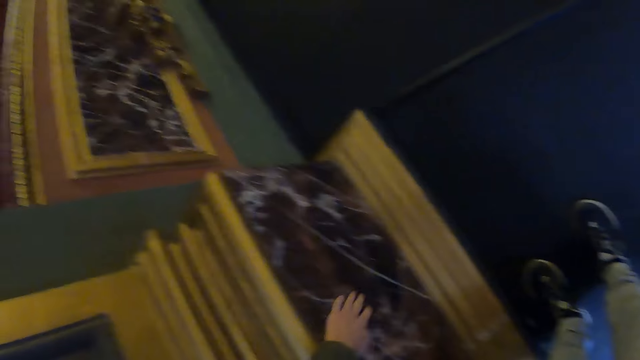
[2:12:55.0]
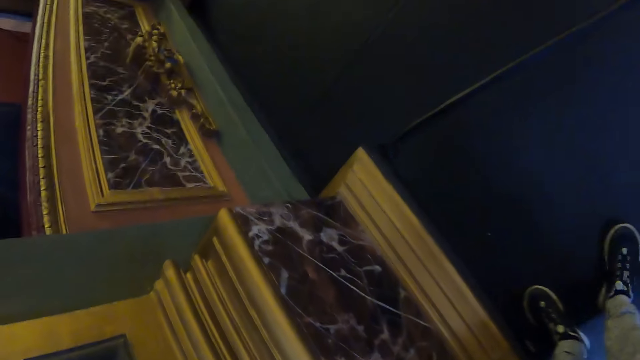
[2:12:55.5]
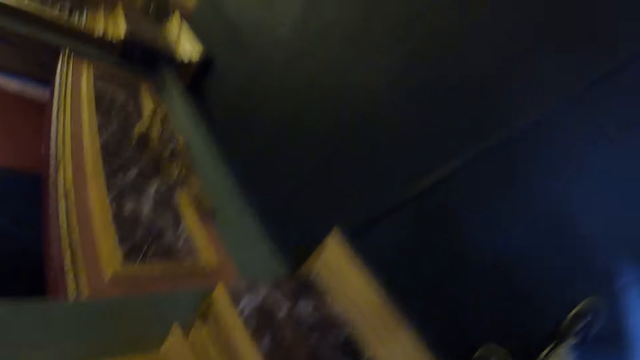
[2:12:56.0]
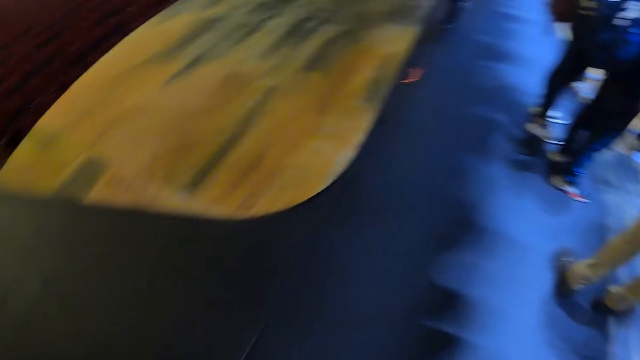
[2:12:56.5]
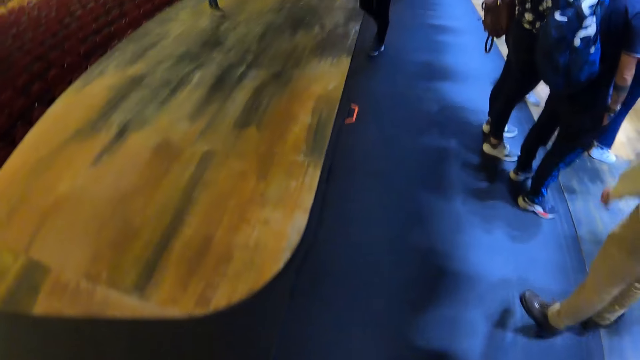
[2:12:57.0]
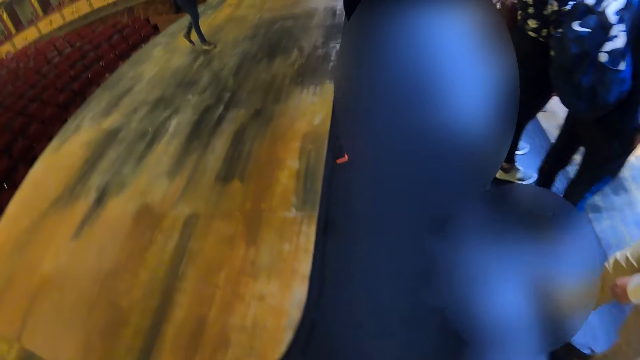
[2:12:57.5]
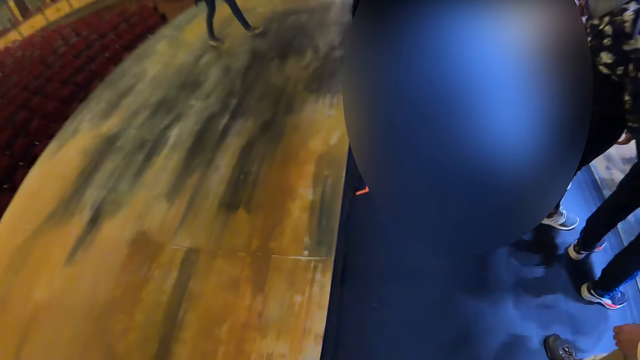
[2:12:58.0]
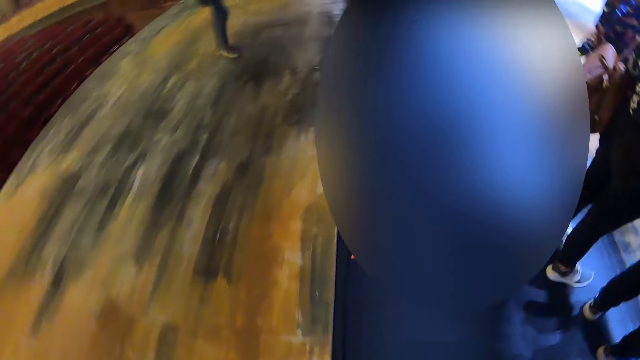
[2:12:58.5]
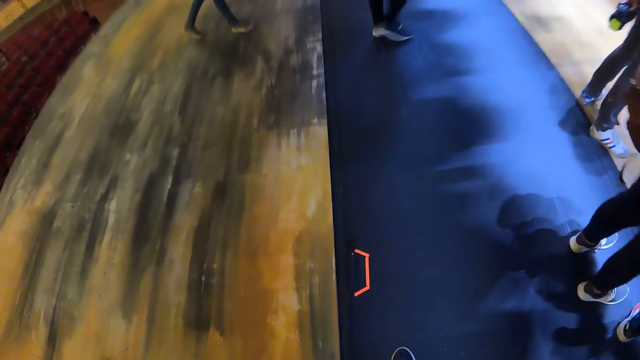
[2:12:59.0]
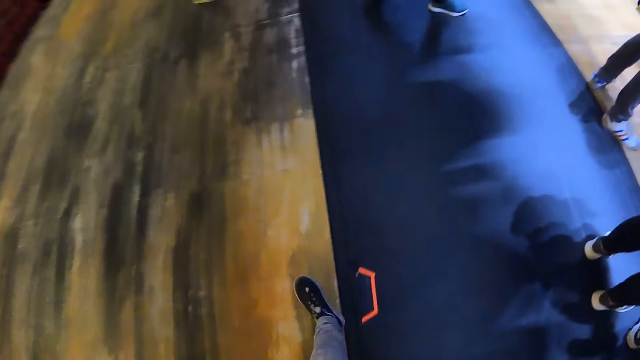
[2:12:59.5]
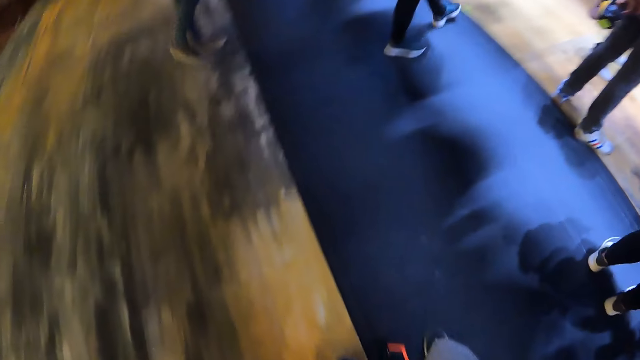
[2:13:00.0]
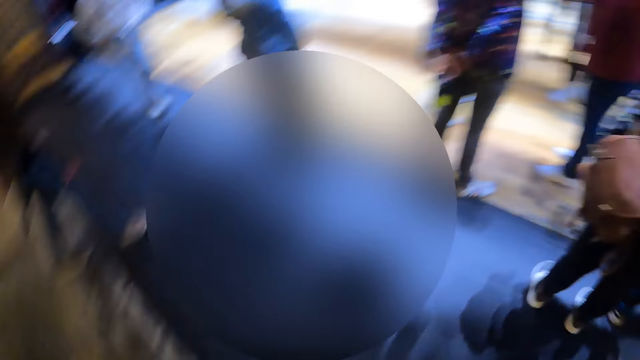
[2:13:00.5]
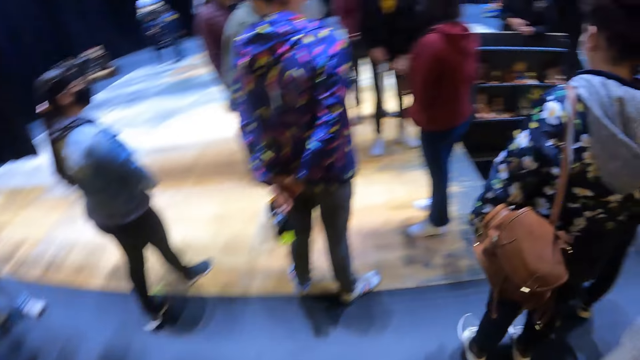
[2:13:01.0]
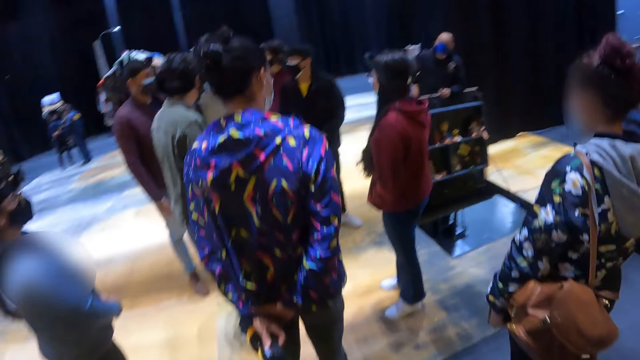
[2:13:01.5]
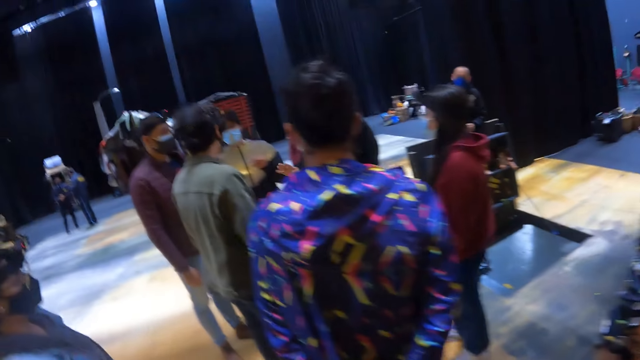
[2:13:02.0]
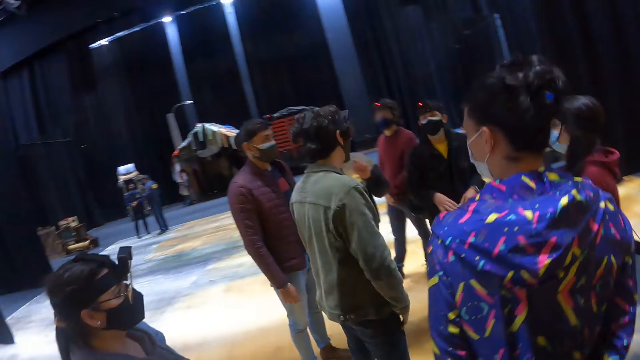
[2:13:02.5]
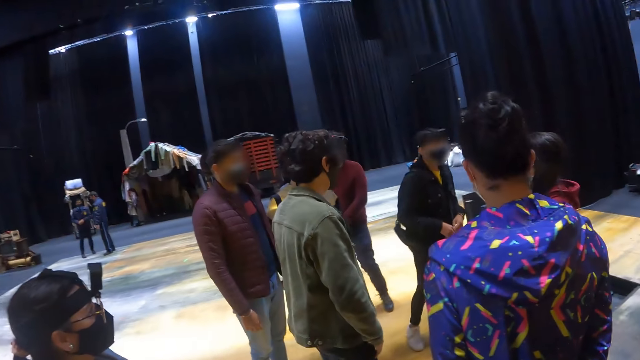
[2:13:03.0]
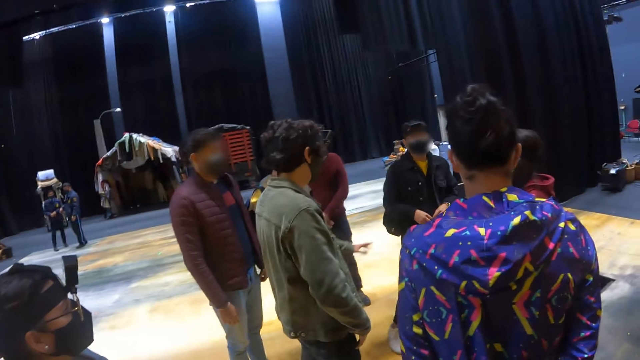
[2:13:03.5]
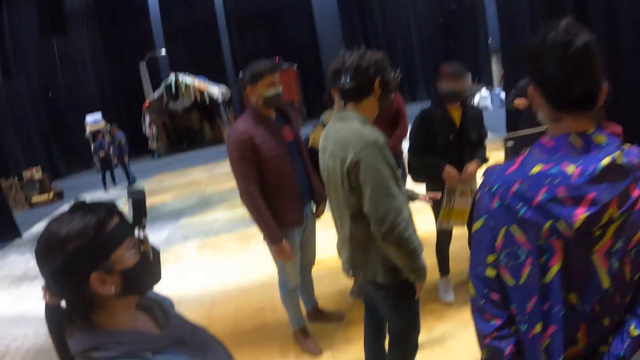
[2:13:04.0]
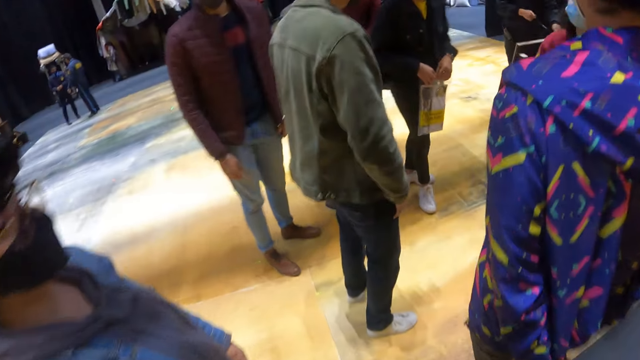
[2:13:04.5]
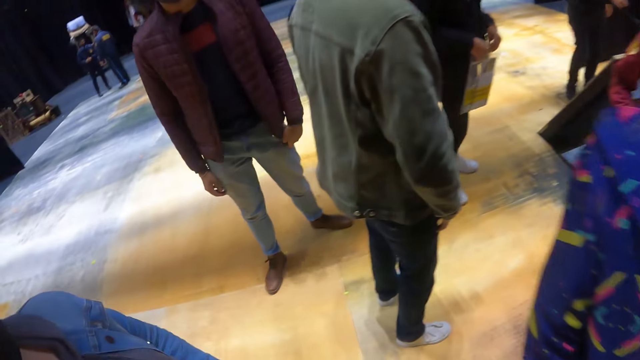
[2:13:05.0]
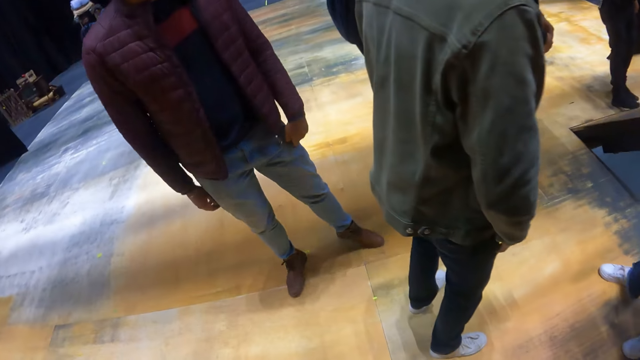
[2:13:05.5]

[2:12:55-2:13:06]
The camera wearer looks around the room. They walk in the conference hall.

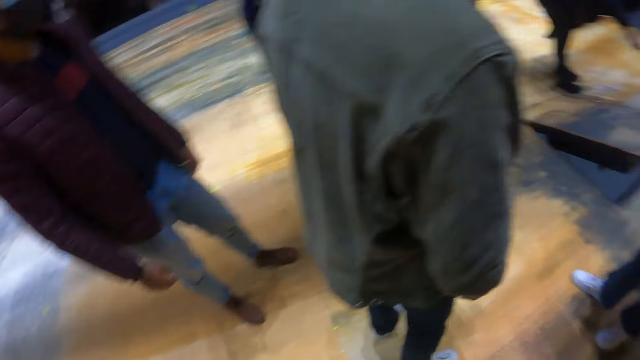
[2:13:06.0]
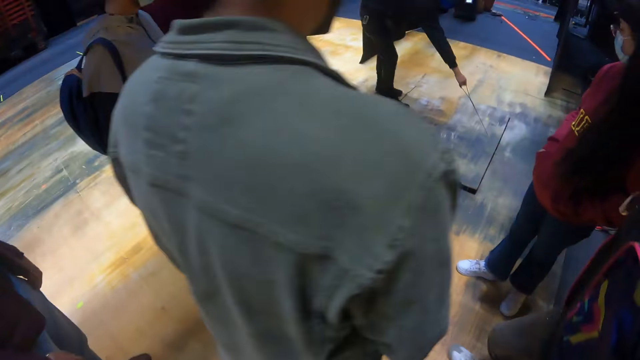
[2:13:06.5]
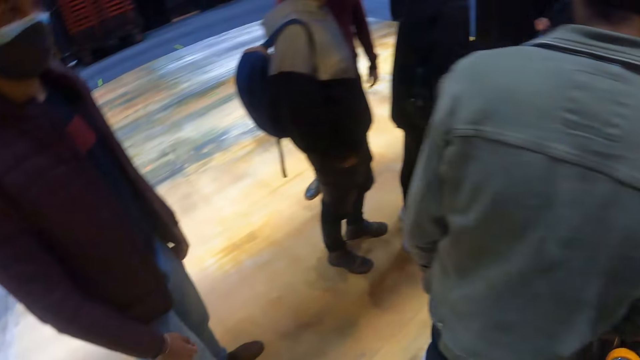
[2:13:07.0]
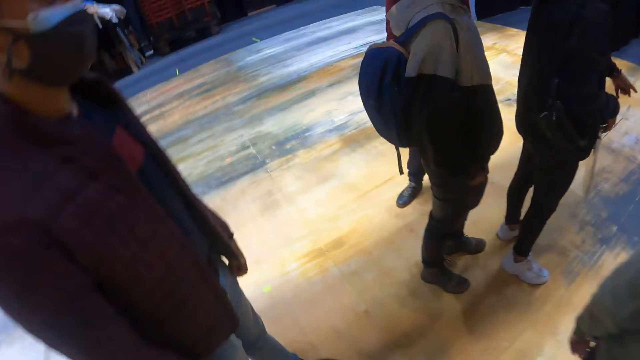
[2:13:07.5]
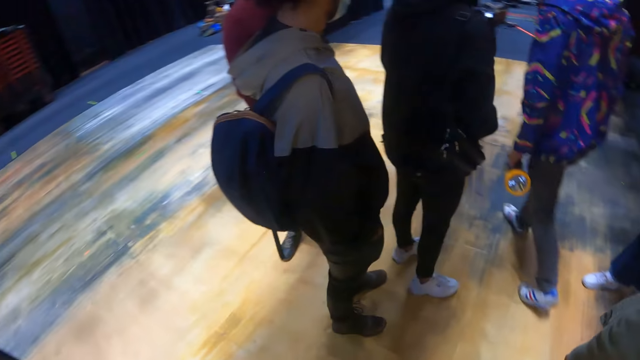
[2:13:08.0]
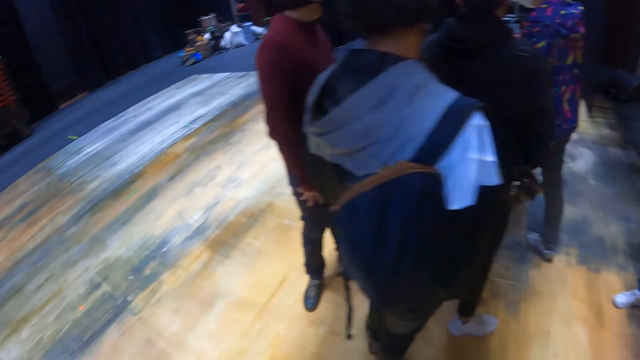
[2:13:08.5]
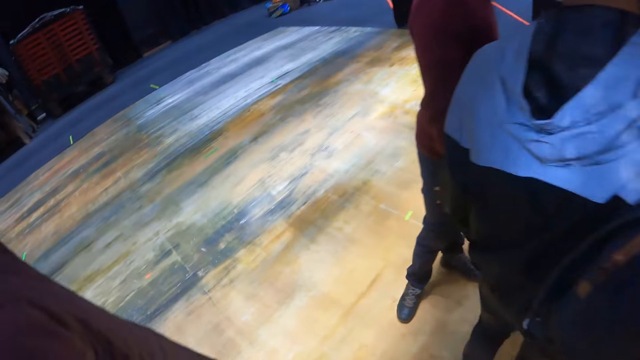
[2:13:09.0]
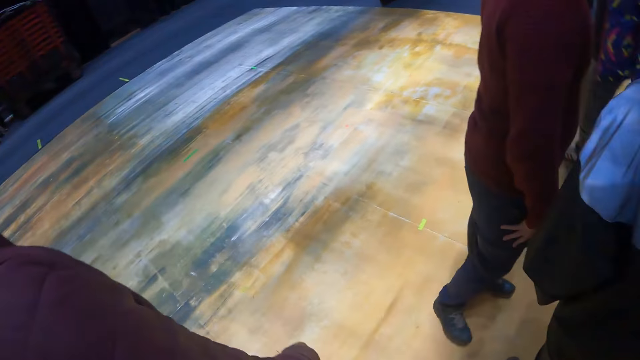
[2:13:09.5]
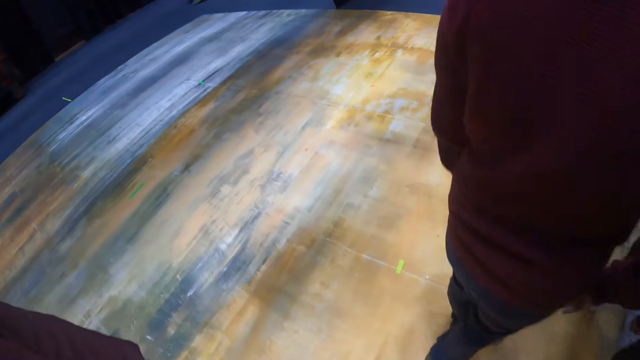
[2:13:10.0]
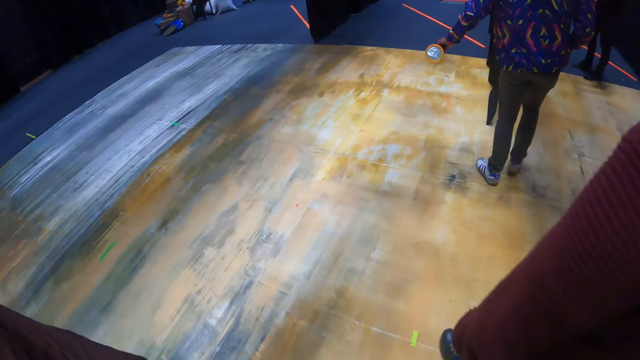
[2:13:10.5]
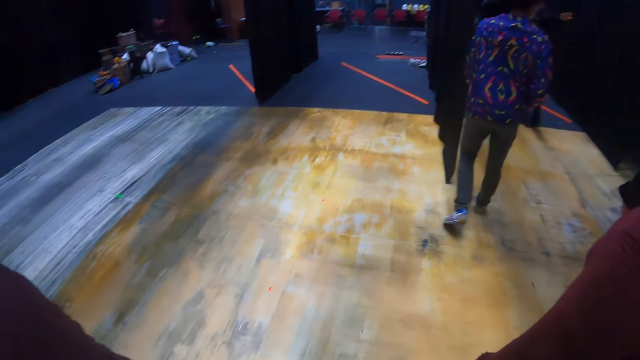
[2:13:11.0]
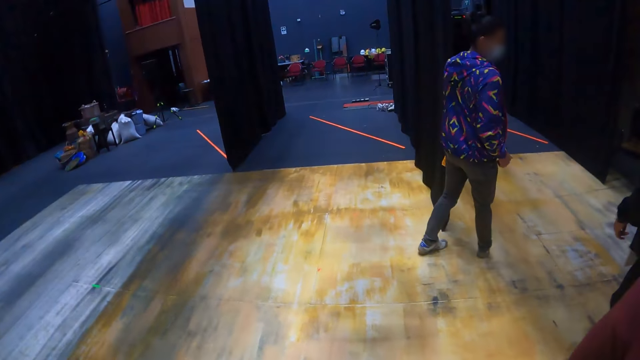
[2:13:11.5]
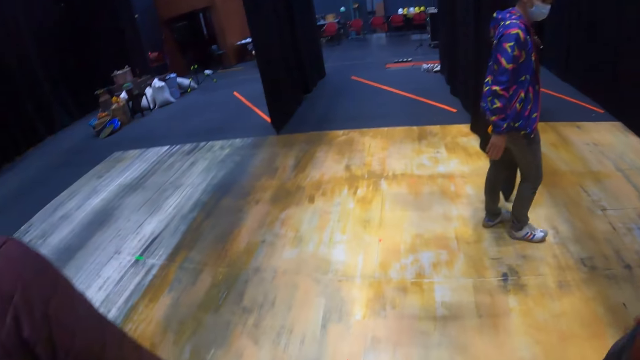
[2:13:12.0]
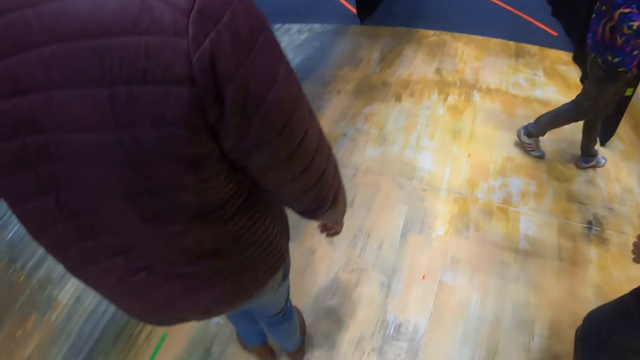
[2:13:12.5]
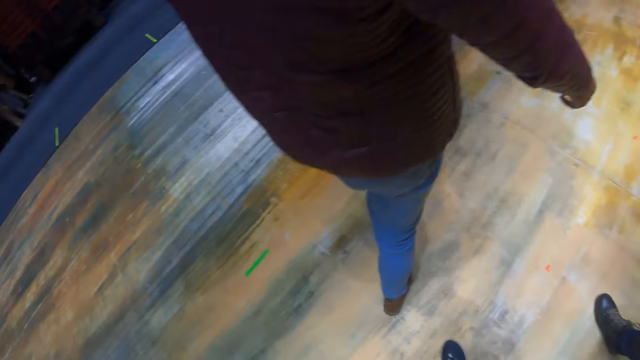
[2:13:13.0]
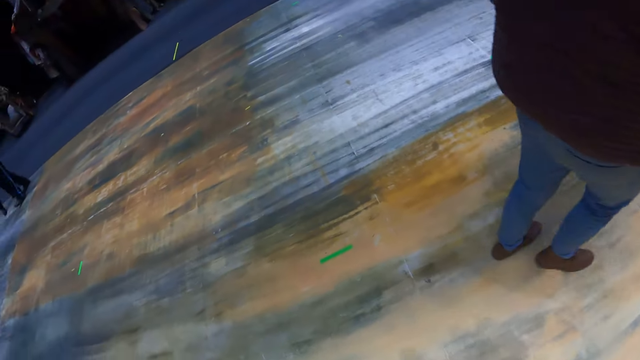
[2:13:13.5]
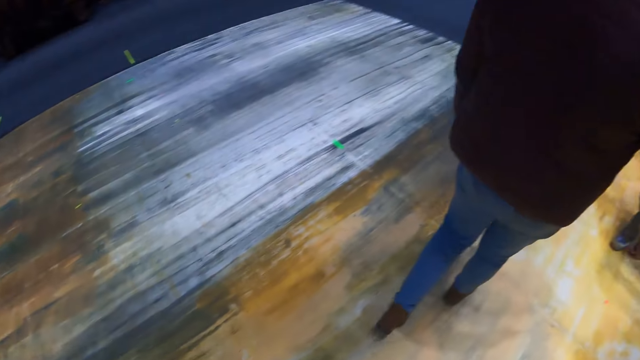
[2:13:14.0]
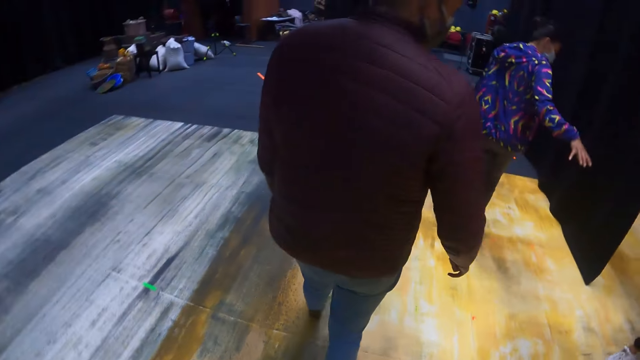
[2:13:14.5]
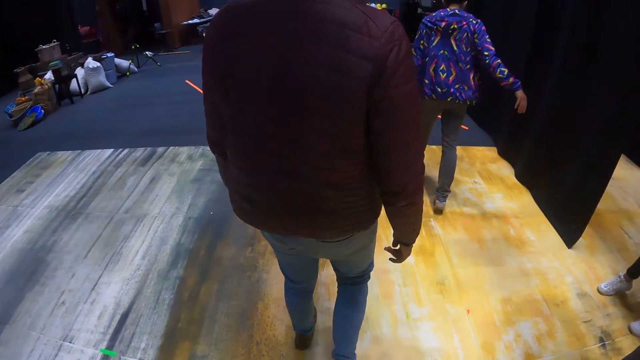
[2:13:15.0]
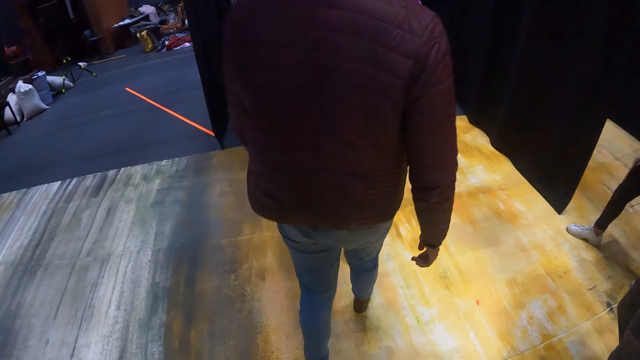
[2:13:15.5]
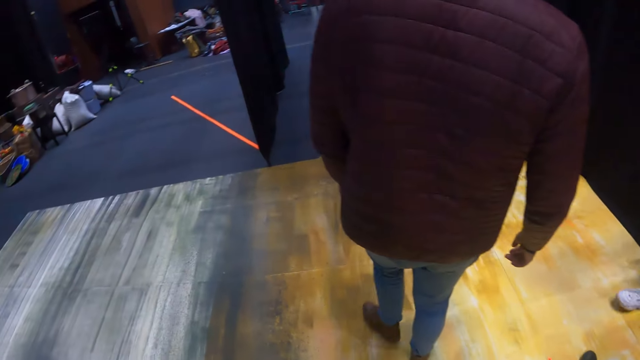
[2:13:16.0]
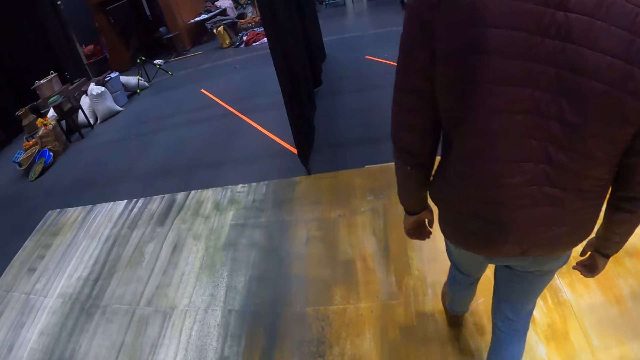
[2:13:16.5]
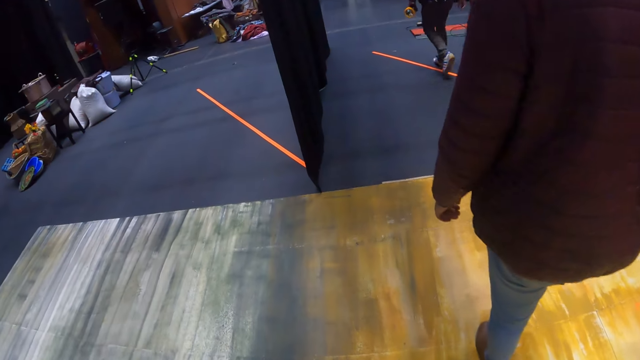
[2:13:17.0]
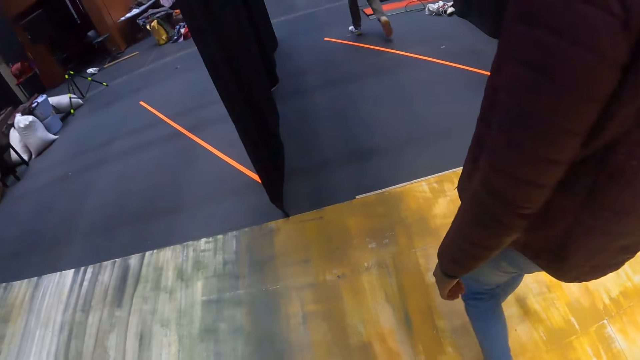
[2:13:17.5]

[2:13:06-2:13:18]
A man walks around the room. The camera wearer walks around the room. The man does a hand gesture. The camera wearer walks around the room. The man walks around the room.
